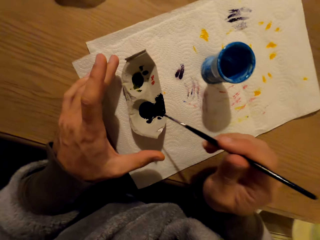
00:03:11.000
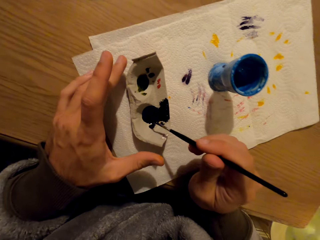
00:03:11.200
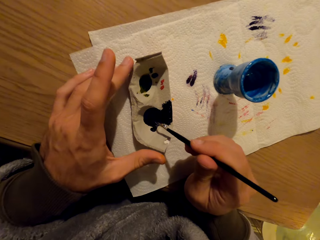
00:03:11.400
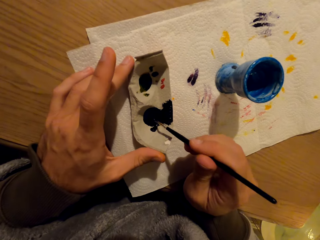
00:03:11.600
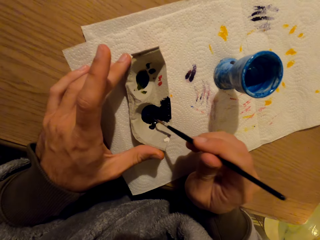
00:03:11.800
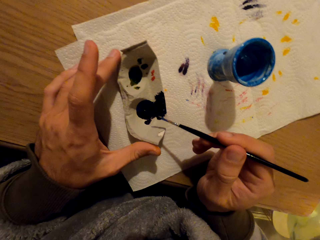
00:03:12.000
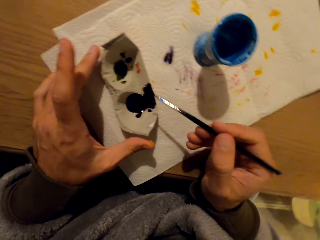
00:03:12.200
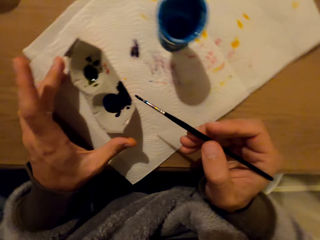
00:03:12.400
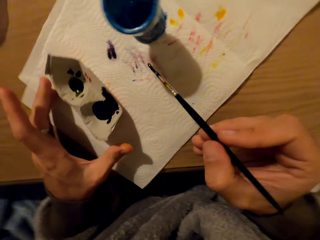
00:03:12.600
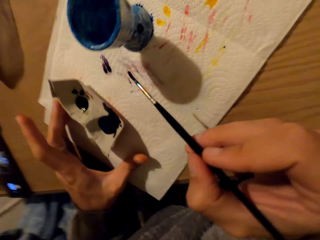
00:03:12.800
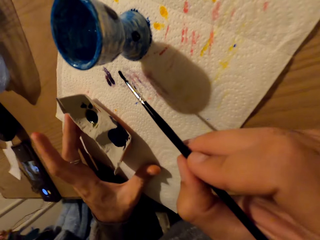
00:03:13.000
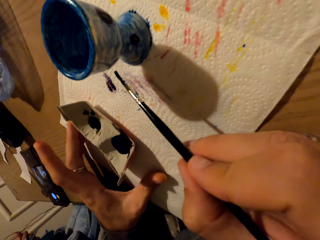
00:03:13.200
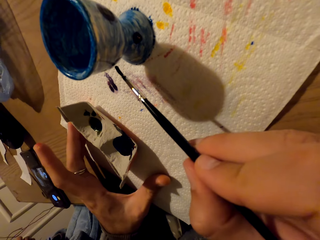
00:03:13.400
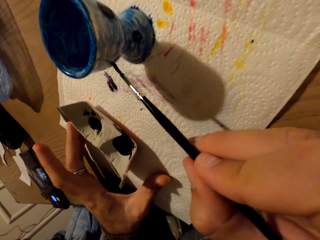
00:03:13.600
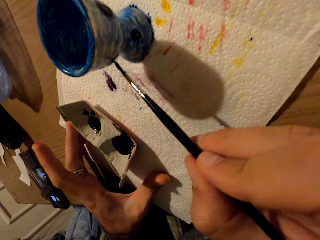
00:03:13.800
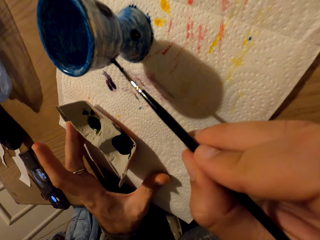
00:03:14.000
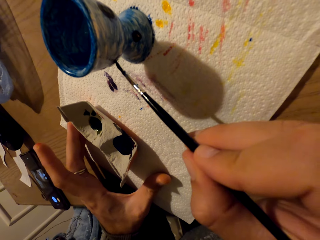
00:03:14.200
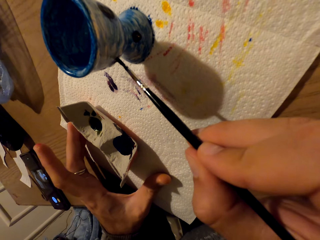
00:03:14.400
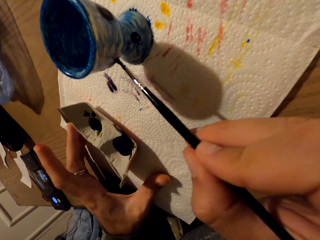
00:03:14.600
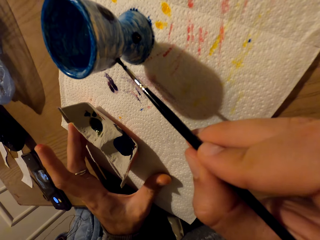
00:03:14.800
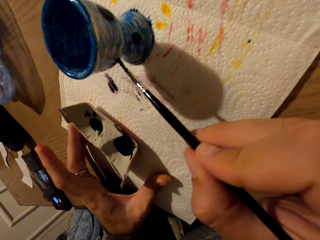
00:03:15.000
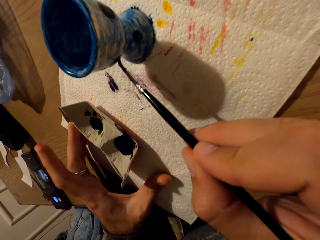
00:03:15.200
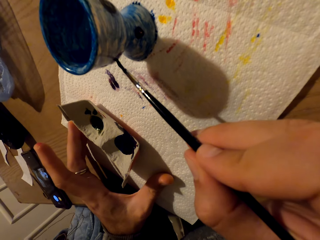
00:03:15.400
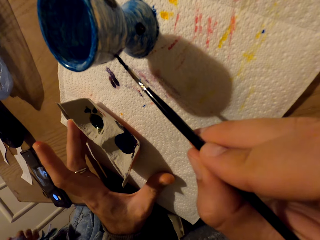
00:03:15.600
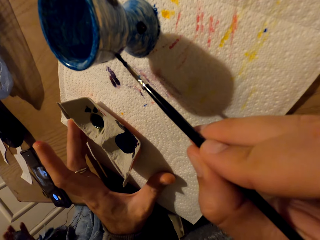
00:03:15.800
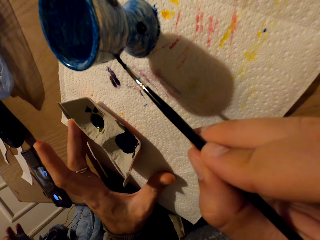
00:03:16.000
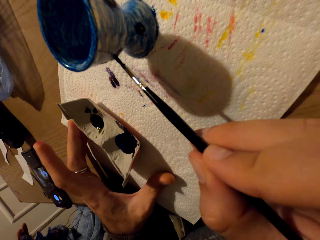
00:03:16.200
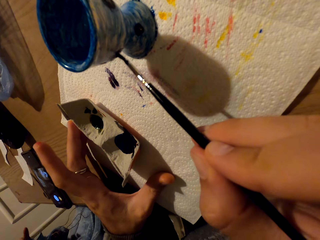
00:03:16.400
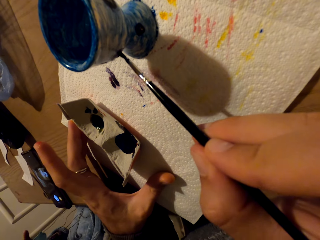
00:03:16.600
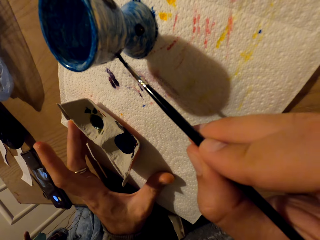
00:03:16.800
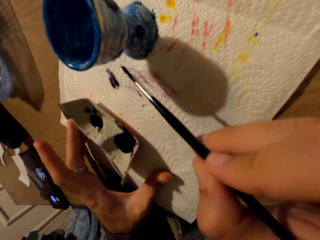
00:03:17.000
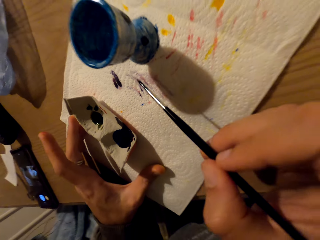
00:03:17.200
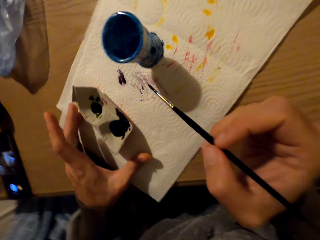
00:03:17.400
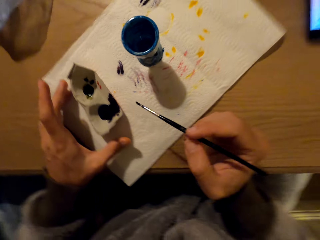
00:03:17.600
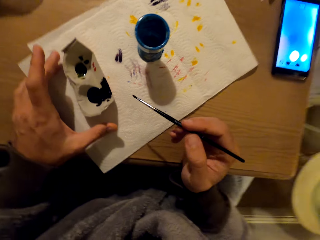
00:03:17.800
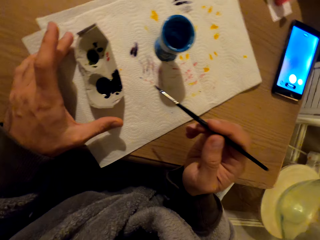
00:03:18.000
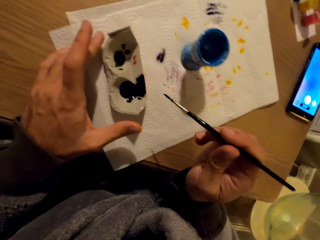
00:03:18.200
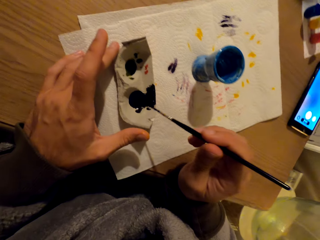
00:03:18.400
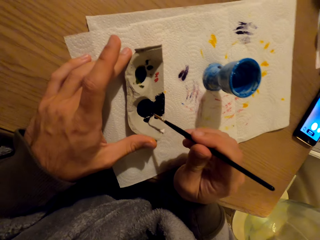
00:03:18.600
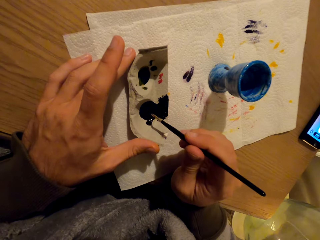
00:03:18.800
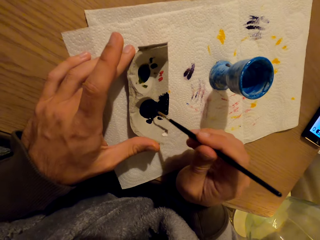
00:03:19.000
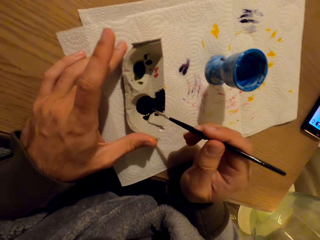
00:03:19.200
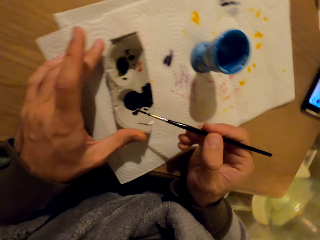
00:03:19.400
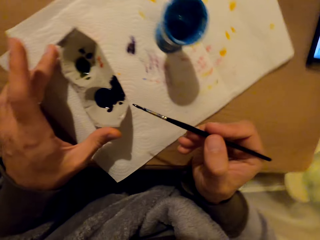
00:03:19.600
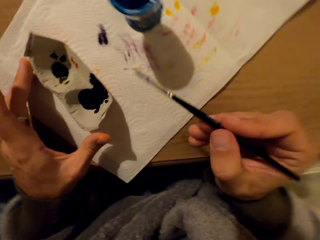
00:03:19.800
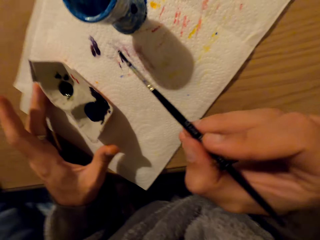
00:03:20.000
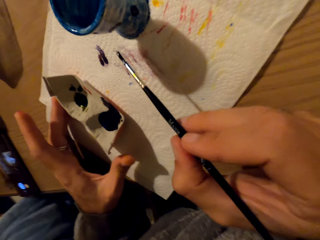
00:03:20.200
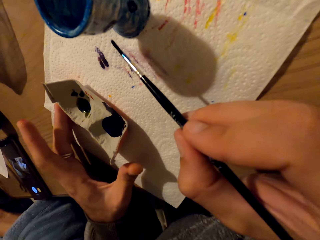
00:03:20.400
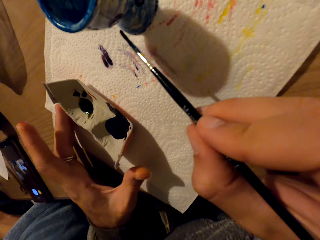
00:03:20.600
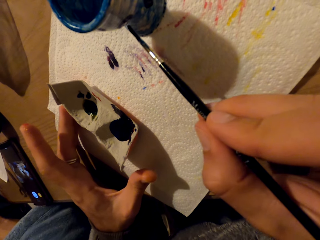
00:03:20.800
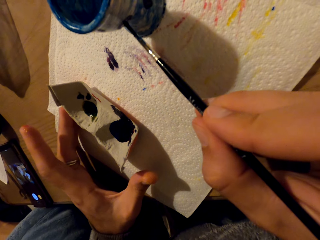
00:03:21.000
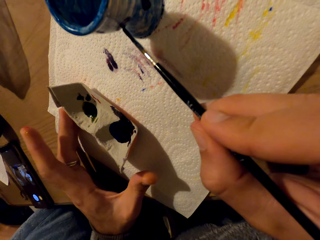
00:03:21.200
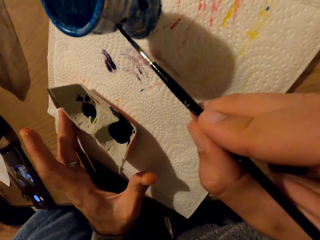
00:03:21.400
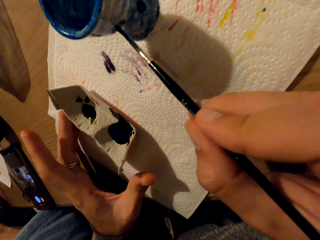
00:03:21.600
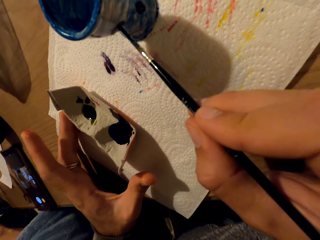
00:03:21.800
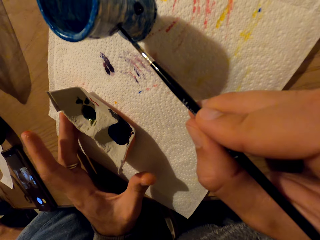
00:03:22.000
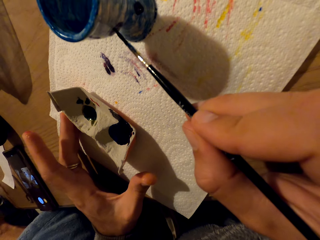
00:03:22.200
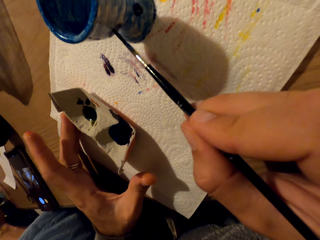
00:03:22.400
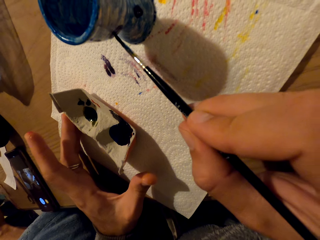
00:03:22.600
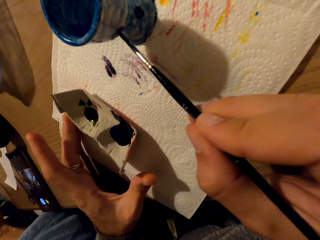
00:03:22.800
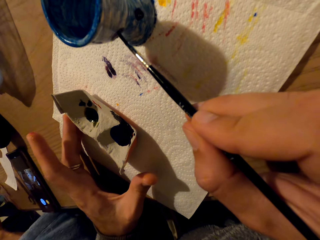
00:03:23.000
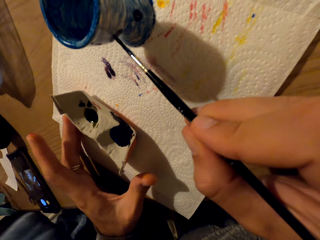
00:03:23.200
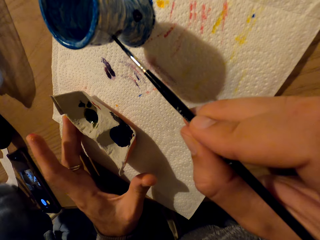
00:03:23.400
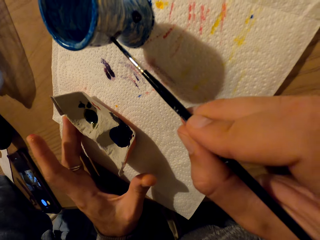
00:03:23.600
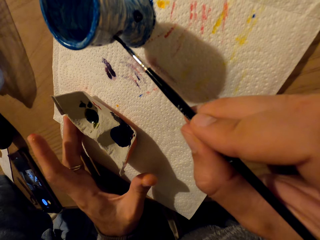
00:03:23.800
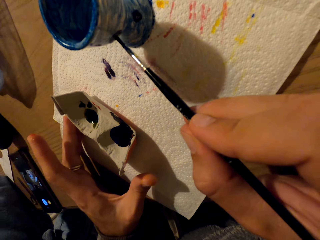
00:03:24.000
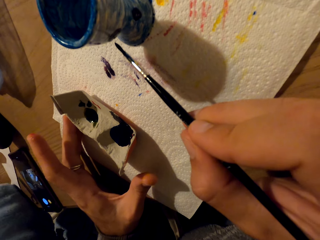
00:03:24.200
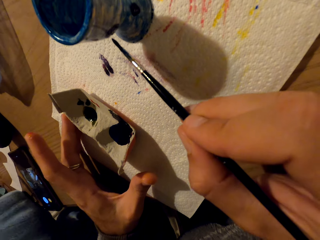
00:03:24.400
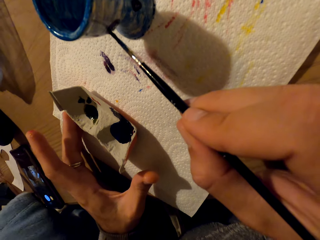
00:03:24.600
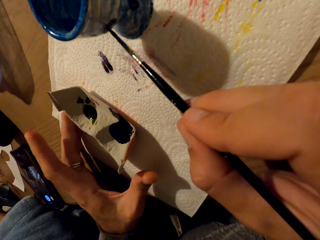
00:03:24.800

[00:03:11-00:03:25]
The camera wearer paints. They dip the brush in paint. They coat the pot with paint. They paint. They drench the brush with paint. They decorate the pot.

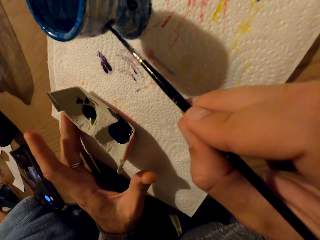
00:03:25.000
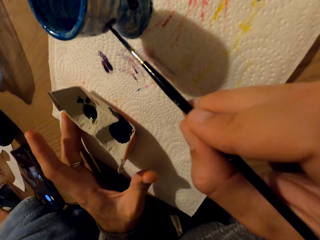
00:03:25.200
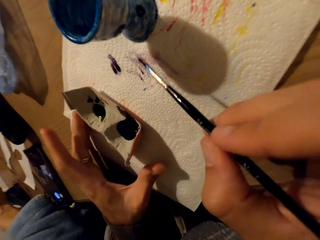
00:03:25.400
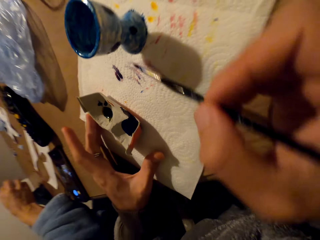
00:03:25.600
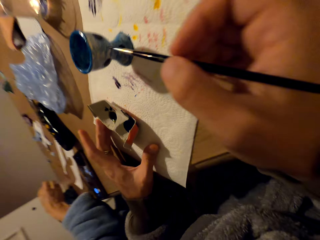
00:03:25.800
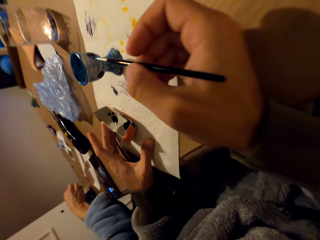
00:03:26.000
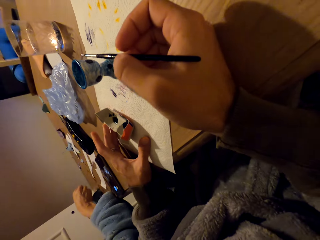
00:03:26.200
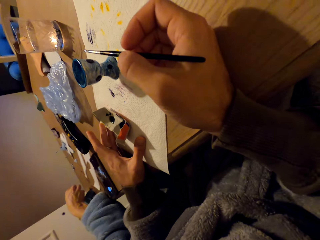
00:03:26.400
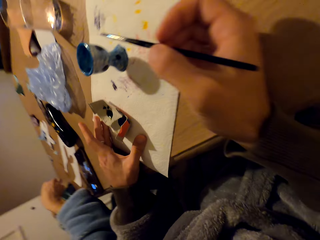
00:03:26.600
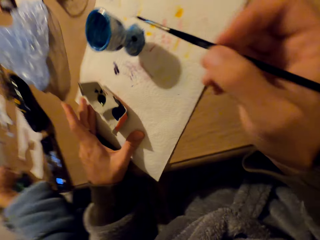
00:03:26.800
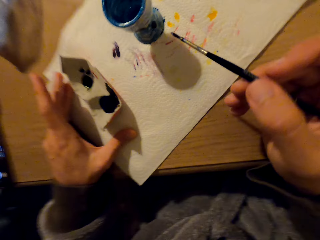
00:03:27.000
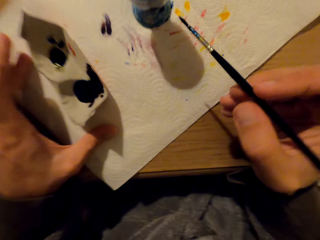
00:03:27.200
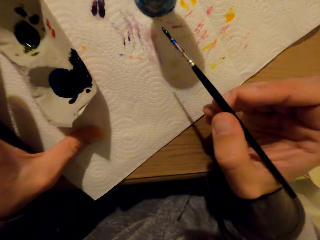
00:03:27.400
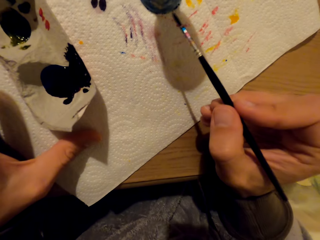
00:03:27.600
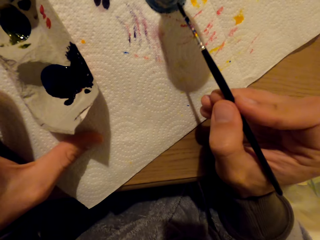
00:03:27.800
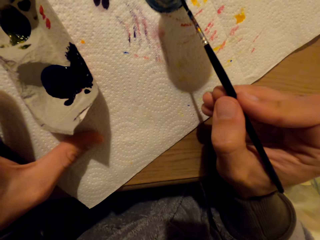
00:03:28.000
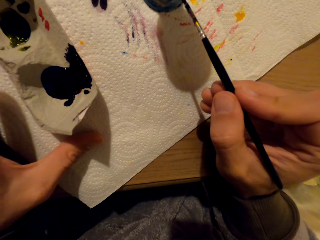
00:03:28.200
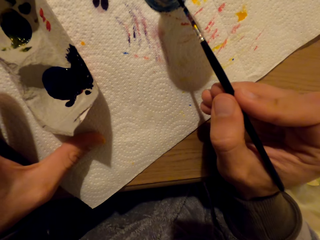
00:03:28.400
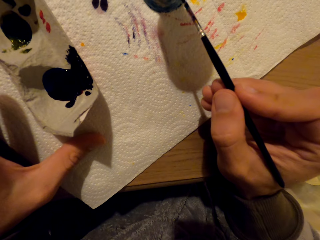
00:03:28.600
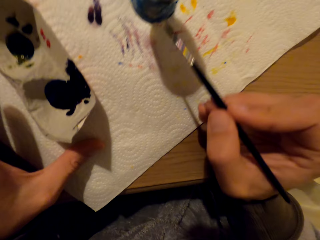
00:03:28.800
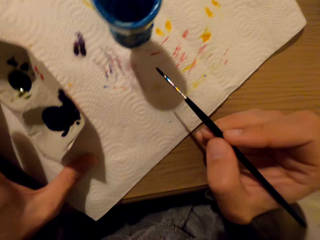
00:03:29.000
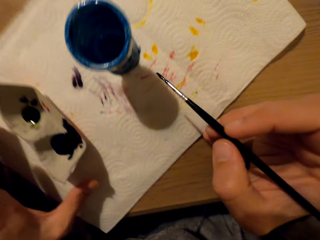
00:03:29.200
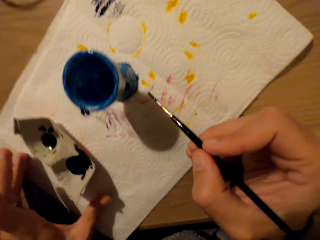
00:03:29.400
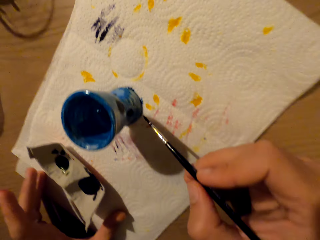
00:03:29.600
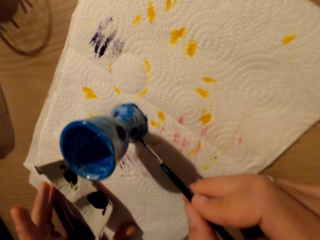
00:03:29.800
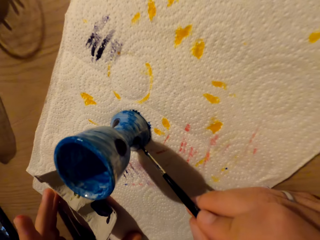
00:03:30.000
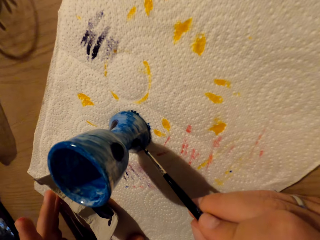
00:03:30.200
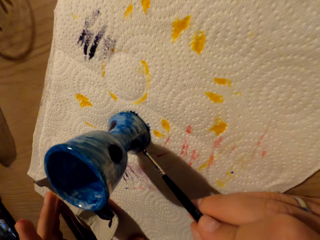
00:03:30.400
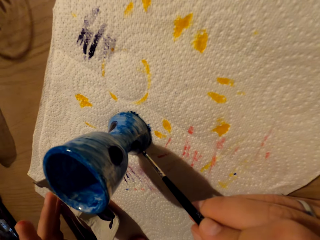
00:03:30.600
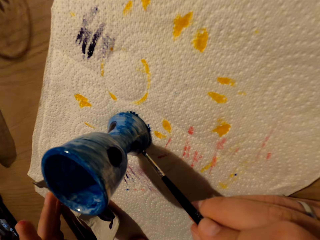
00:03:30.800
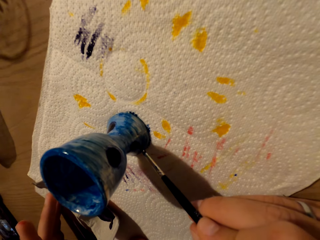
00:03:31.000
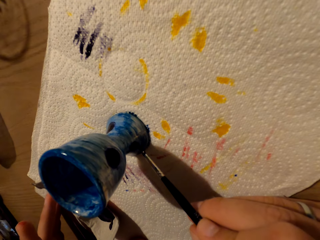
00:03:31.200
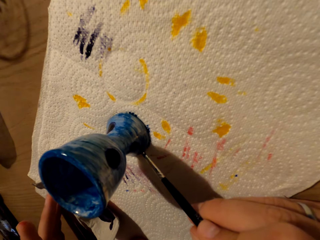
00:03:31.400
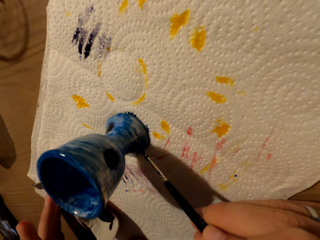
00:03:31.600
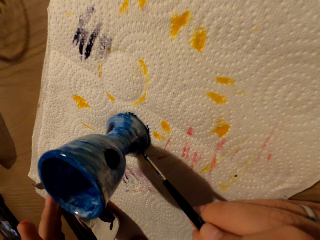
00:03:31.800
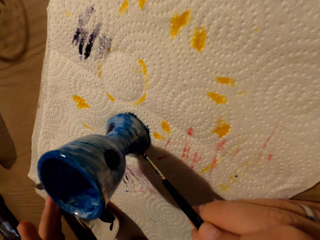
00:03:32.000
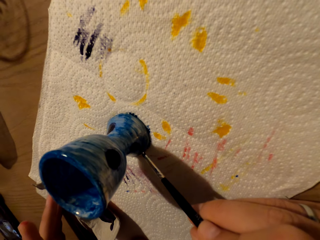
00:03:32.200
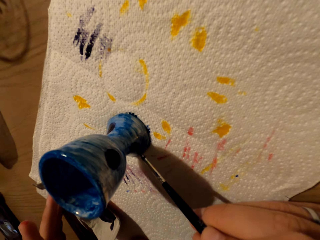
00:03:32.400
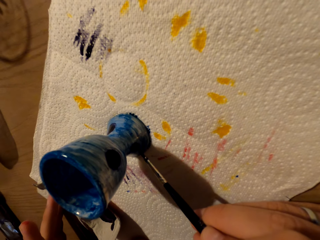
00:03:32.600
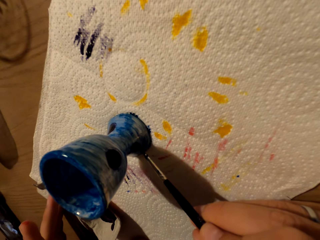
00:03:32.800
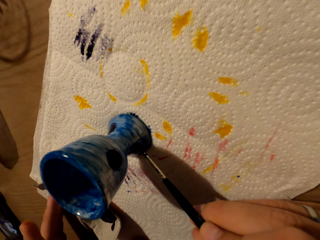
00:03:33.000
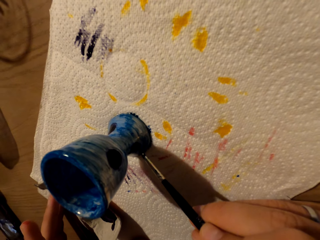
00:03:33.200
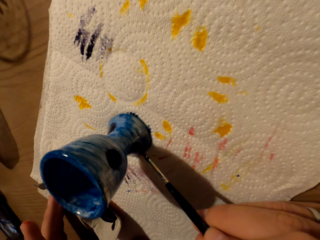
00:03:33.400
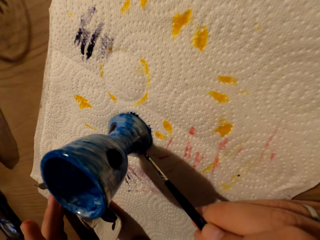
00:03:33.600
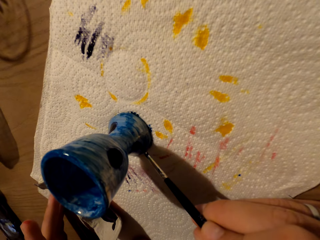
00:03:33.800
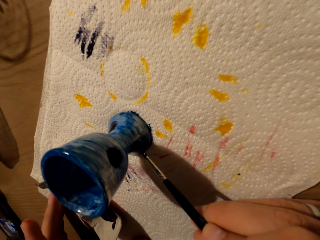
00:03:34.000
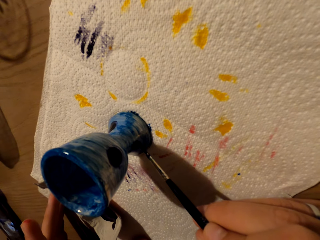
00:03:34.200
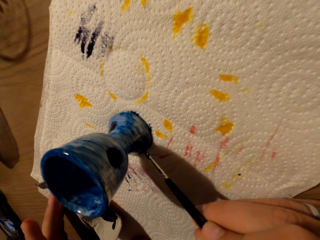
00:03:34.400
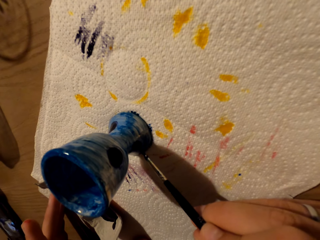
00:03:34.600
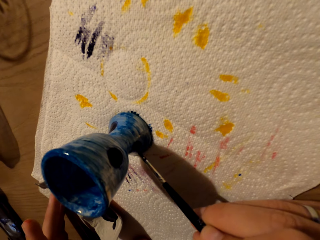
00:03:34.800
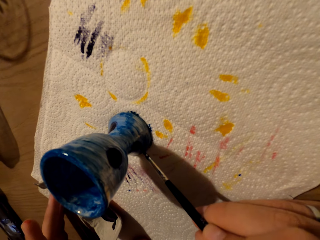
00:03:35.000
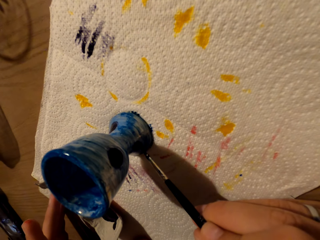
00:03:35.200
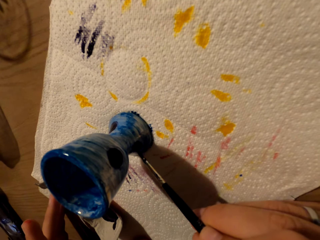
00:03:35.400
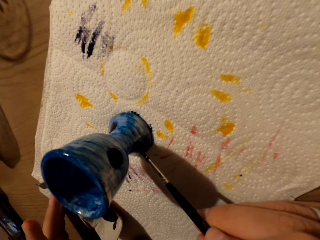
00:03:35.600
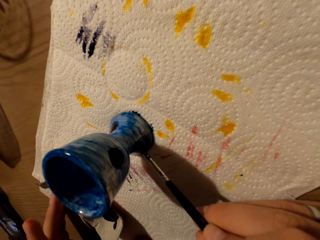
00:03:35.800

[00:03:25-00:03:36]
The camera wearer paints. They look at the pot. They paint the pot. They paint.
